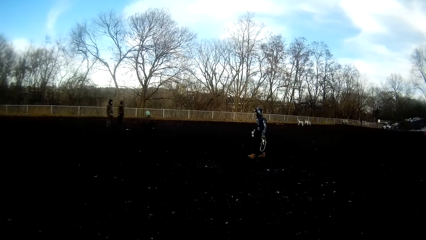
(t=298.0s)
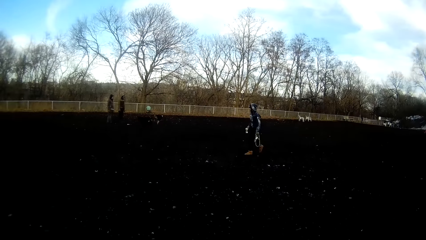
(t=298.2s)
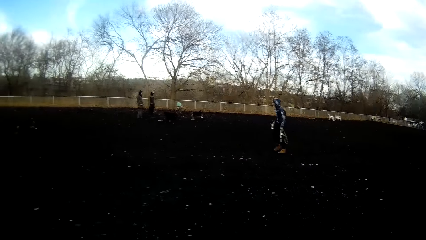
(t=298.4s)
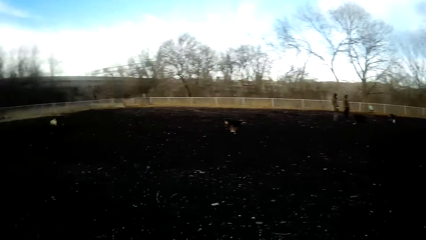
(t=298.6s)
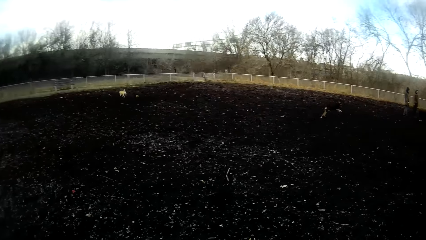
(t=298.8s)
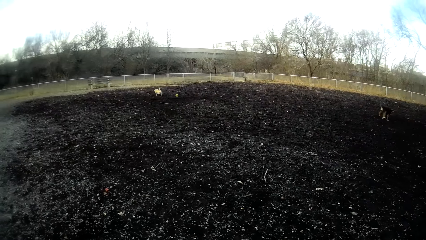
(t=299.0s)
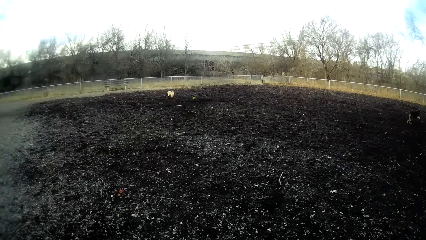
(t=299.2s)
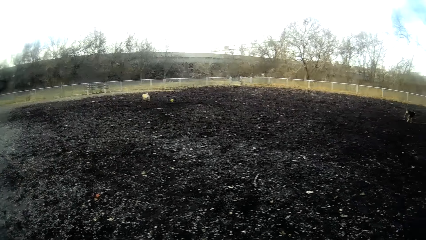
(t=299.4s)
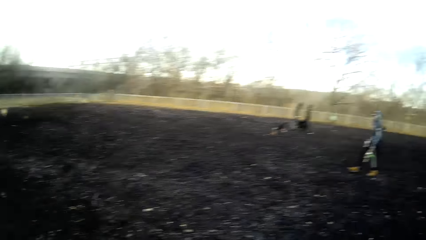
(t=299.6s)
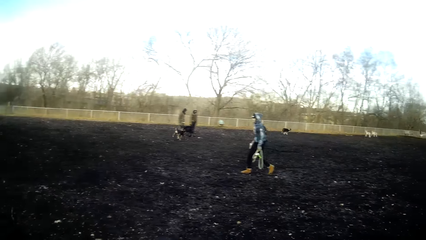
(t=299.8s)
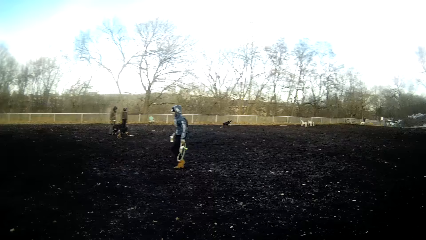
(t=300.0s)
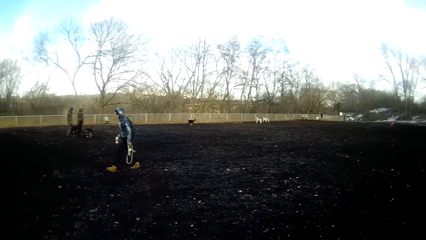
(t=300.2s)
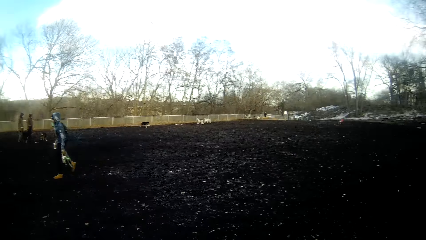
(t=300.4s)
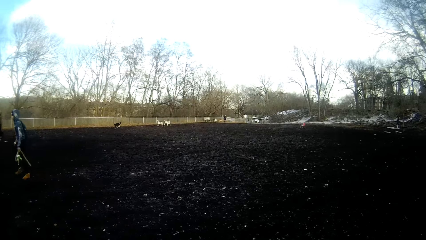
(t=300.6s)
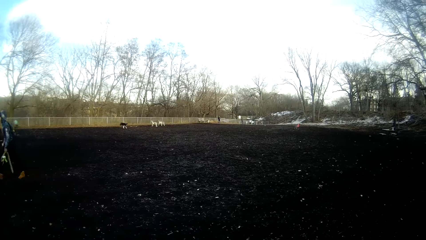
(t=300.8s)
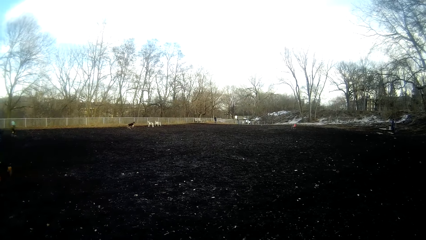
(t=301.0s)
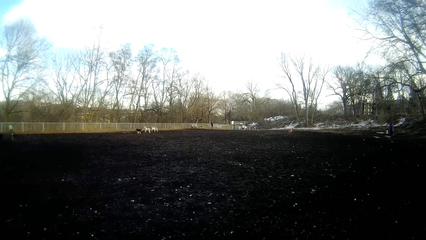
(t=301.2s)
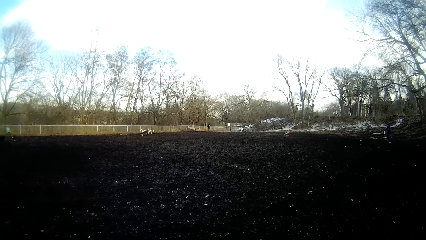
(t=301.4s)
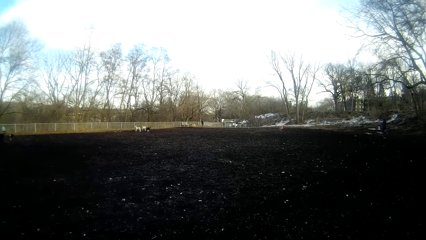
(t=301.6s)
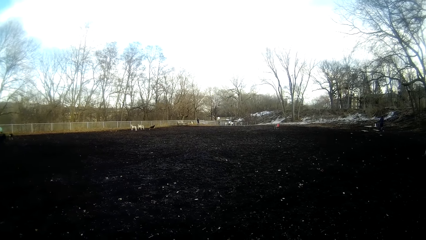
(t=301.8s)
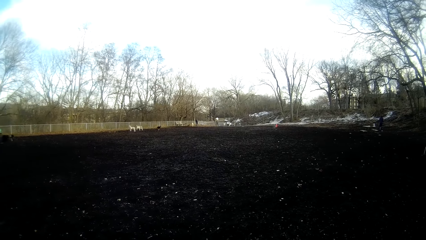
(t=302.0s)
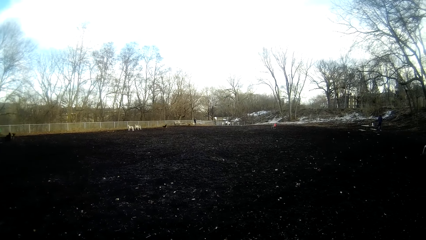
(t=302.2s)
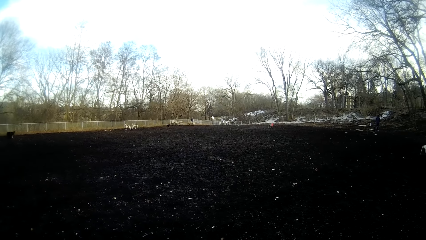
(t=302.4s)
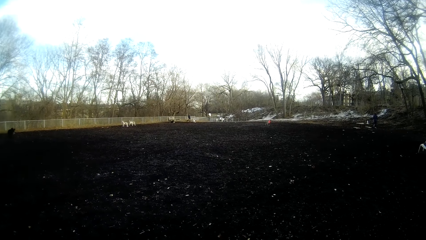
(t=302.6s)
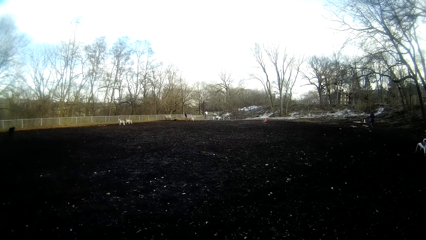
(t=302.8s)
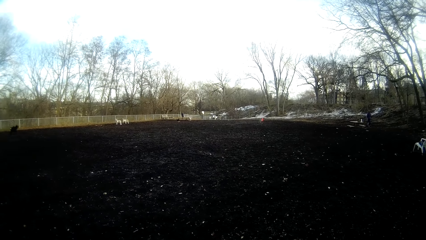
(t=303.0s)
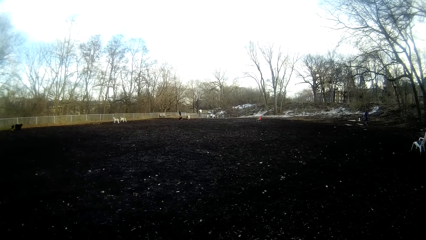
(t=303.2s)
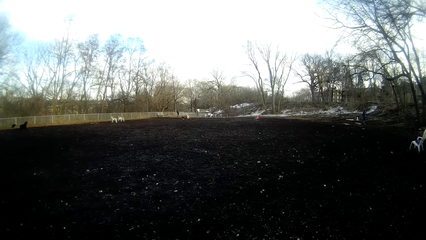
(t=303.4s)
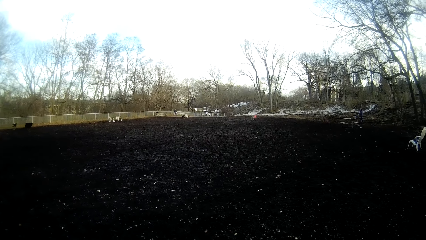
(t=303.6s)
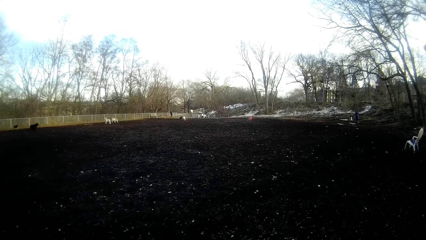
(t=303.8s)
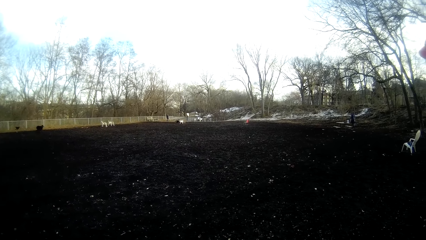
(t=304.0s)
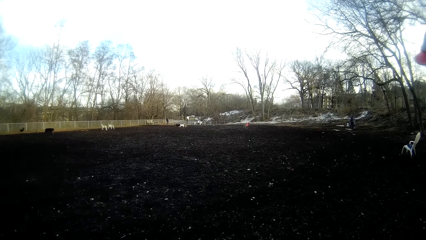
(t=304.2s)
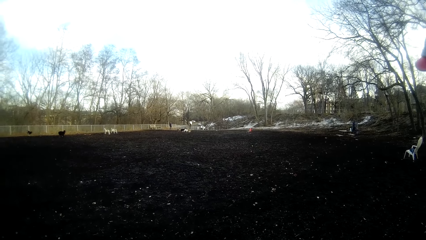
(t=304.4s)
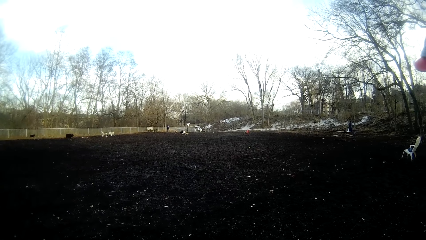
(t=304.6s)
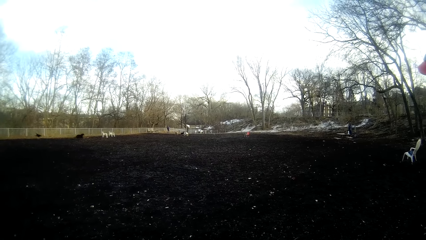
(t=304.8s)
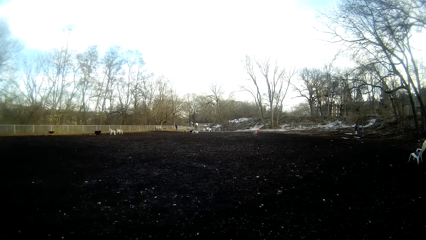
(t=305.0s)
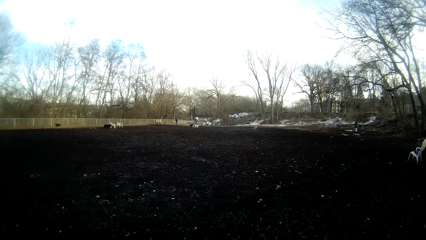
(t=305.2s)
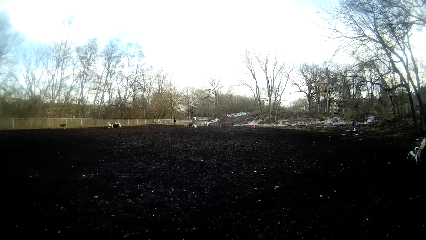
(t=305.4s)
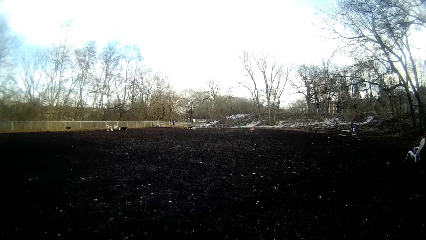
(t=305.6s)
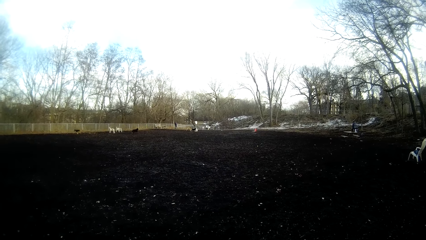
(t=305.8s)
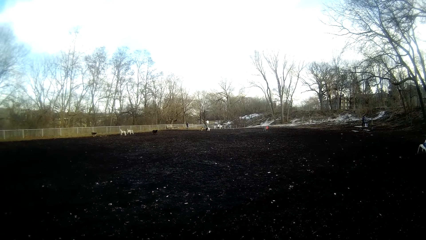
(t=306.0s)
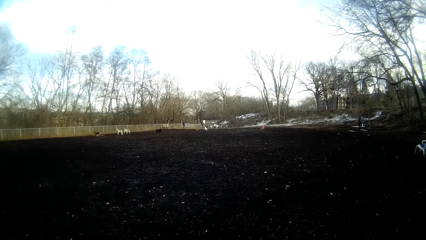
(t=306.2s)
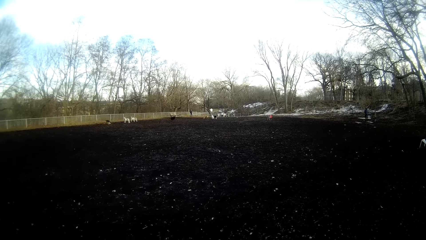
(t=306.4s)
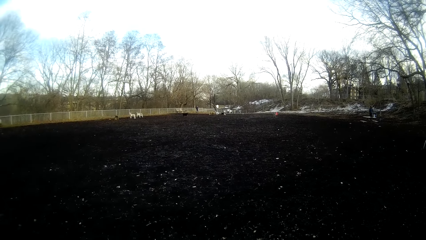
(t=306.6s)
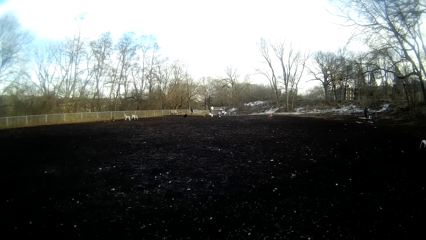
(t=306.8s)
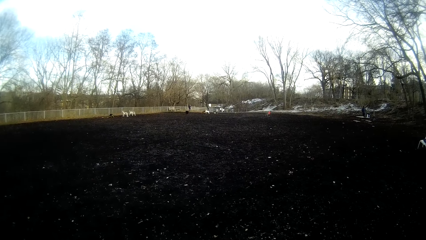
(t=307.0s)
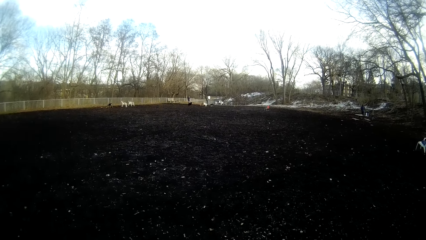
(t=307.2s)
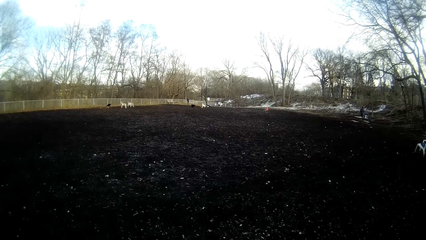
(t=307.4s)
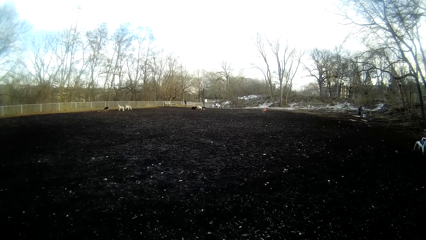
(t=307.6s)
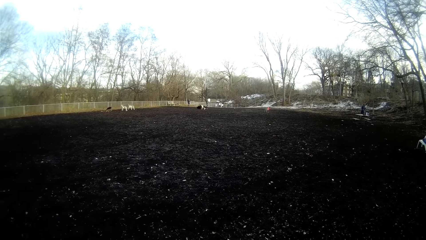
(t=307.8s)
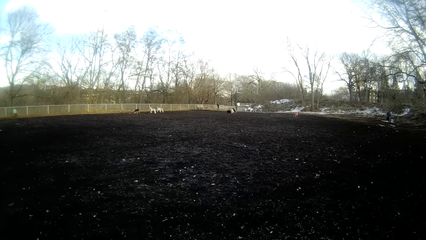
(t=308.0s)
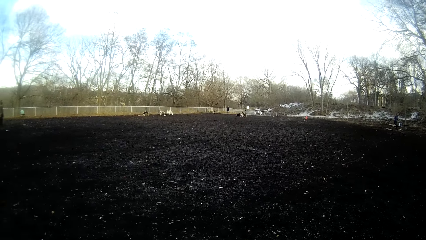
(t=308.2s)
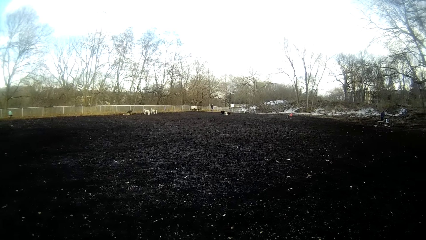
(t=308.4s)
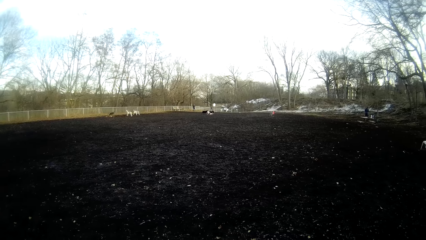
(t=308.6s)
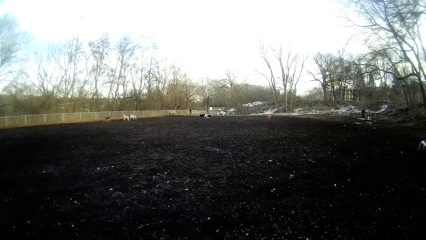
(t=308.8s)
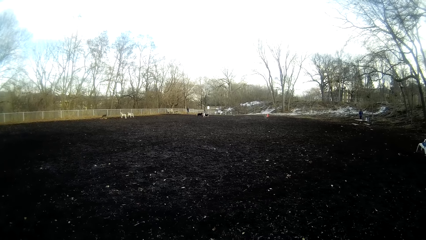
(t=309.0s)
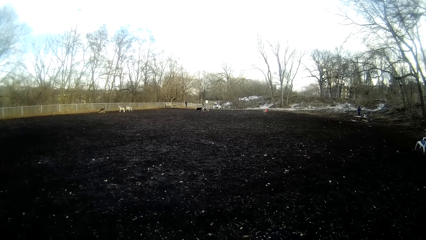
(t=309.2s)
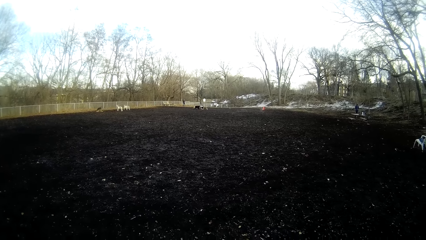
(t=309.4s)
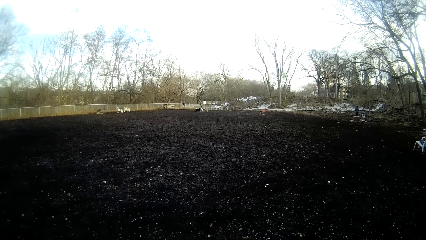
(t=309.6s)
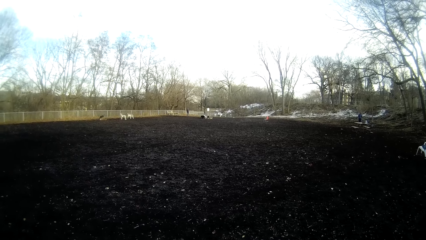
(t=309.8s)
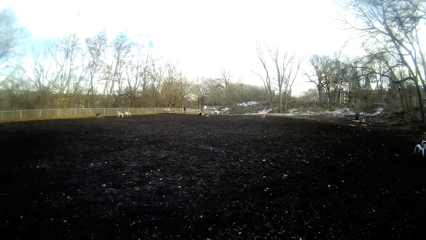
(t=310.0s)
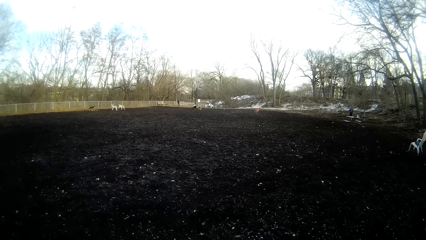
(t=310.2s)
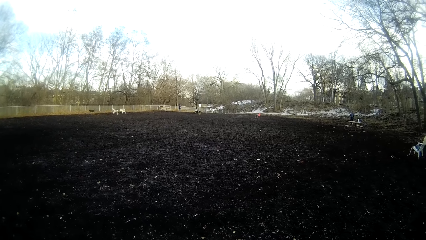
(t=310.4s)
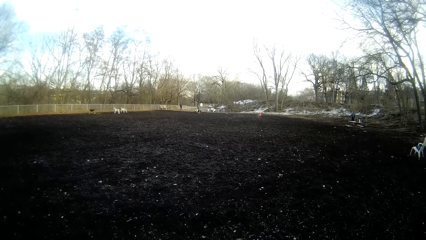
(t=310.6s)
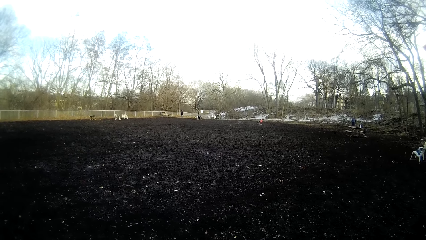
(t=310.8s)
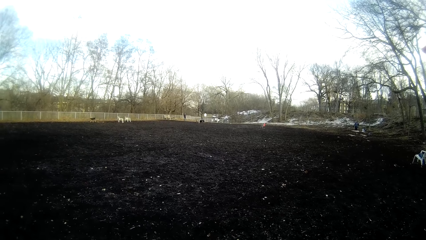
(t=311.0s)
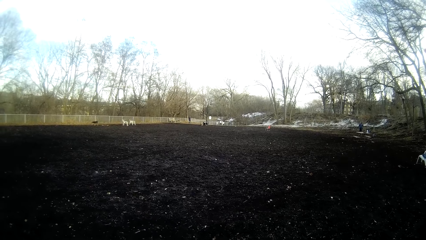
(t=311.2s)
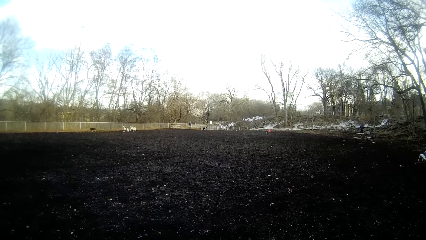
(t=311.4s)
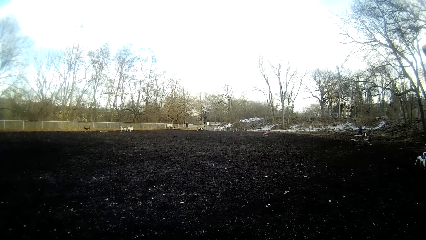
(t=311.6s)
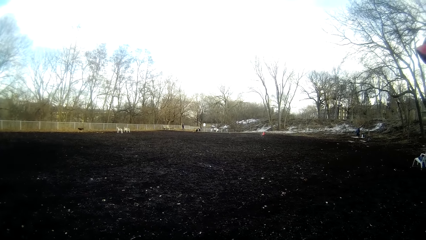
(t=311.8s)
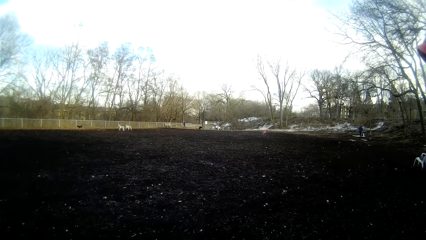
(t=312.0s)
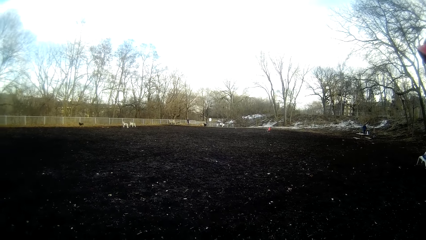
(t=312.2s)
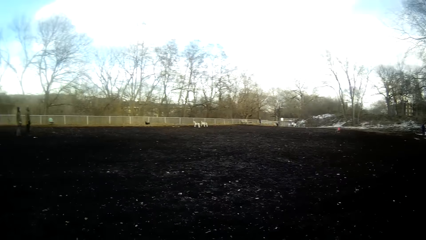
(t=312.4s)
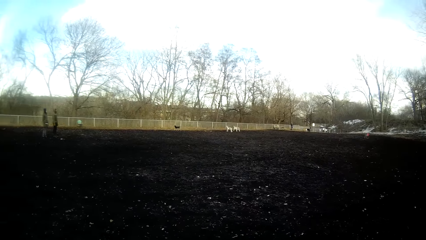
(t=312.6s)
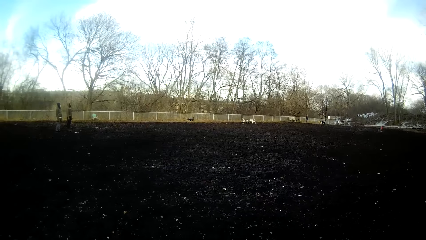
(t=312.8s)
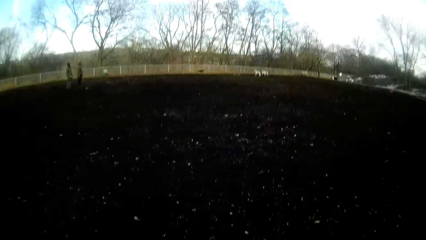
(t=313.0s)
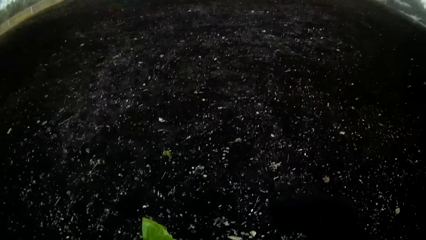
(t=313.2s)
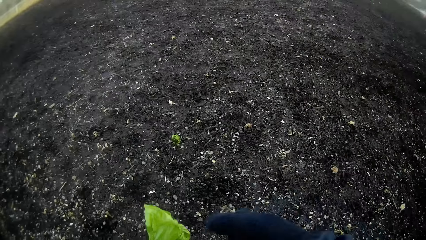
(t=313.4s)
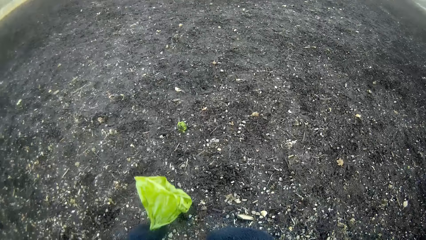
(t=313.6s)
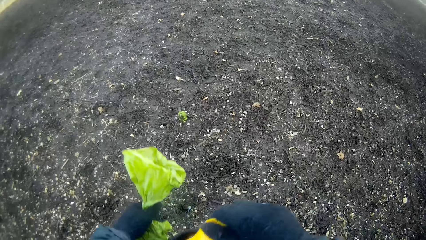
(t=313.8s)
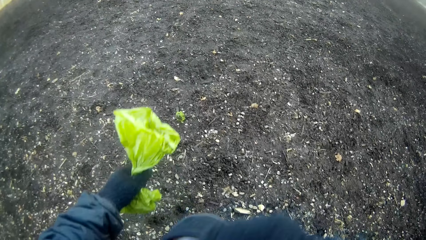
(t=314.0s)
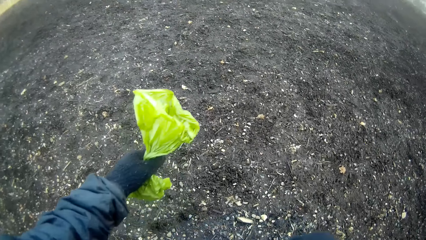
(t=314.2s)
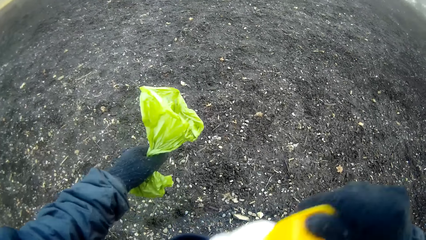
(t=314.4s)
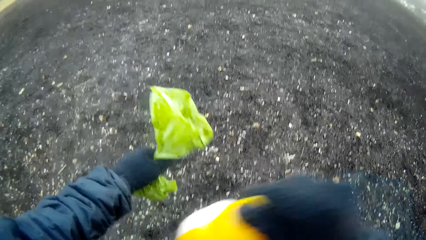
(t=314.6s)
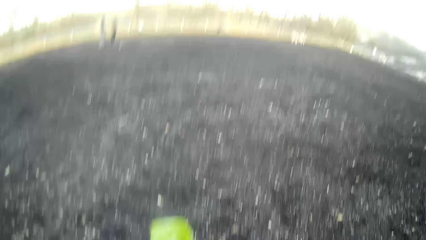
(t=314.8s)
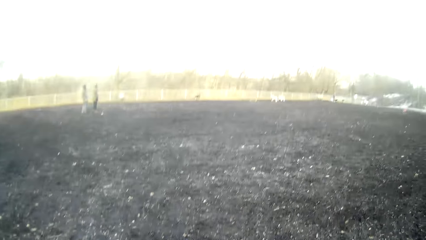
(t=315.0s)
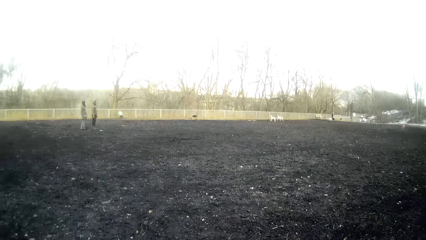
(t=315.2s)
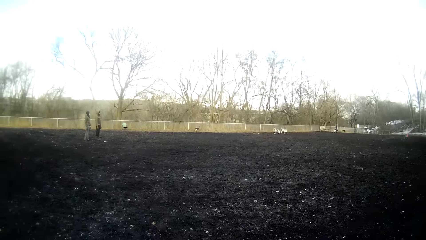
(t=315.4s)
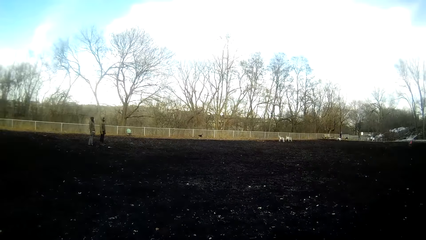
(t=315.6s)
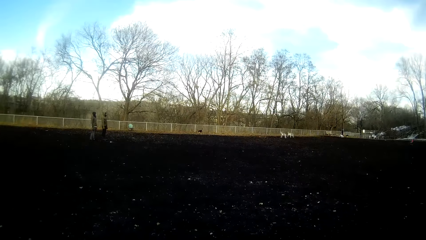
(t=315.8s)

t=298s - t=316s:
A man walks around the field. The camera wearer looks around. He looks at the dogs. He holds a nylon or paper bag with his left hand.
